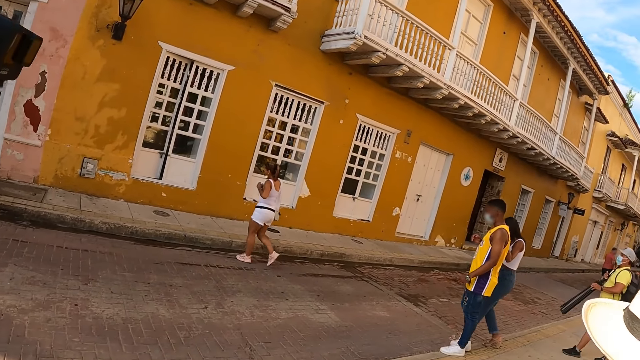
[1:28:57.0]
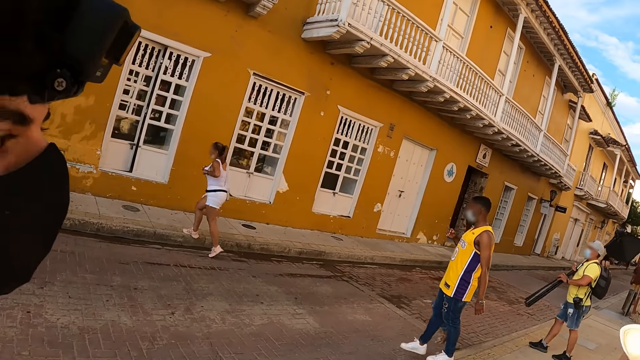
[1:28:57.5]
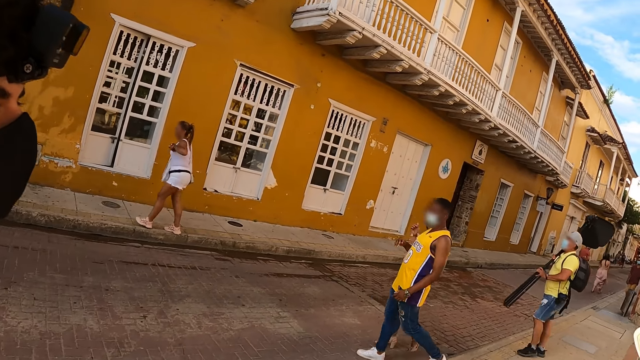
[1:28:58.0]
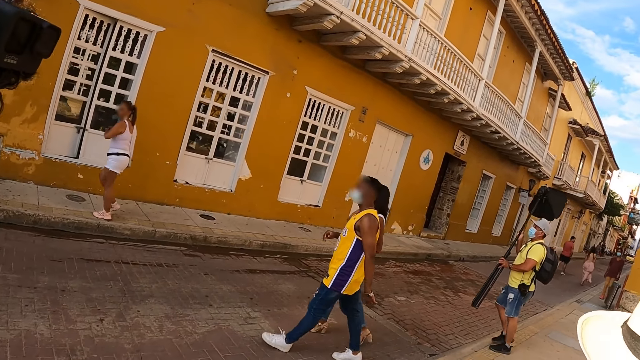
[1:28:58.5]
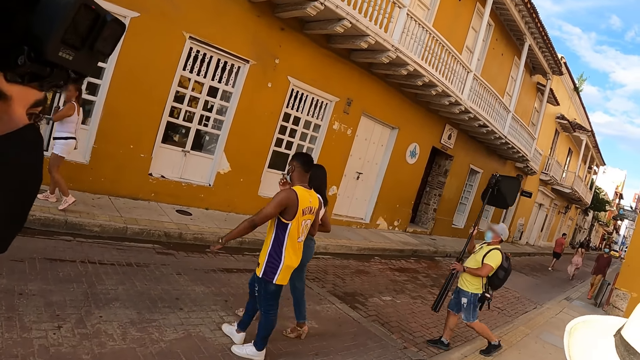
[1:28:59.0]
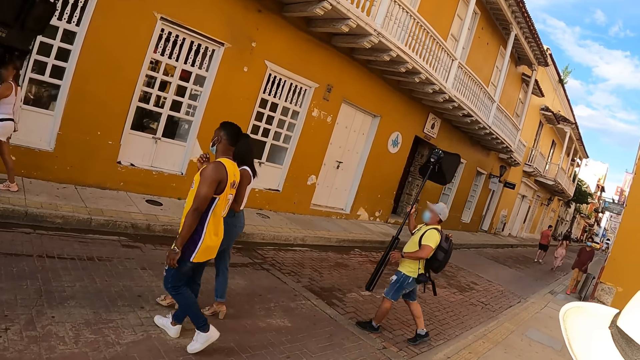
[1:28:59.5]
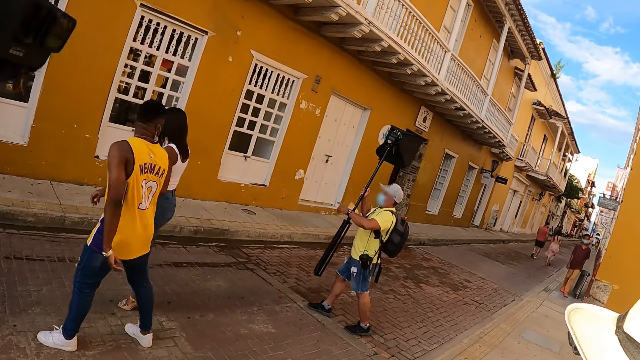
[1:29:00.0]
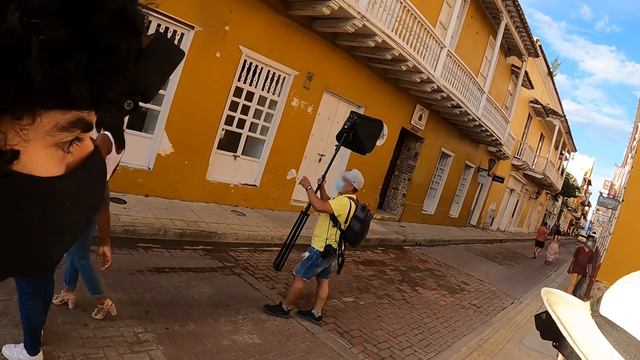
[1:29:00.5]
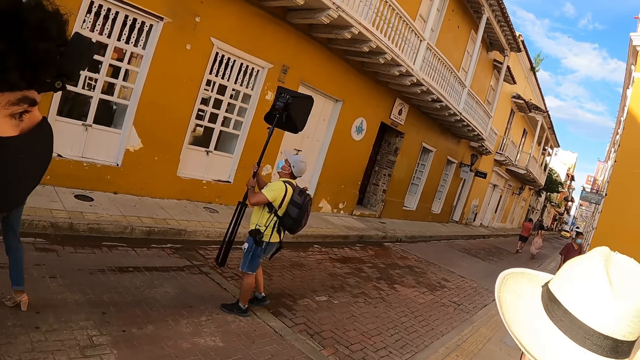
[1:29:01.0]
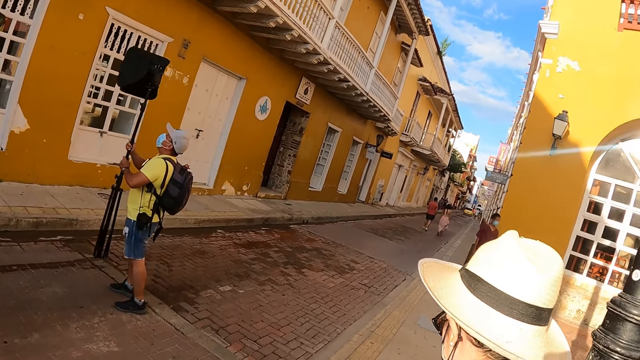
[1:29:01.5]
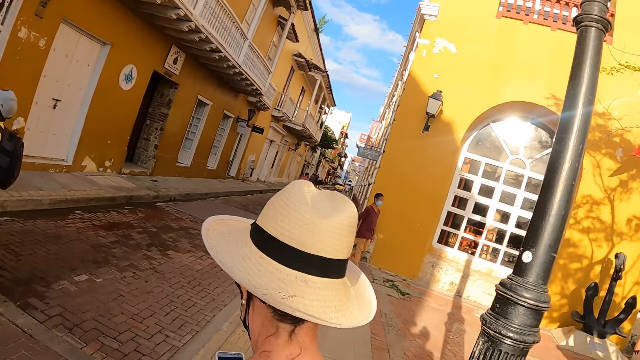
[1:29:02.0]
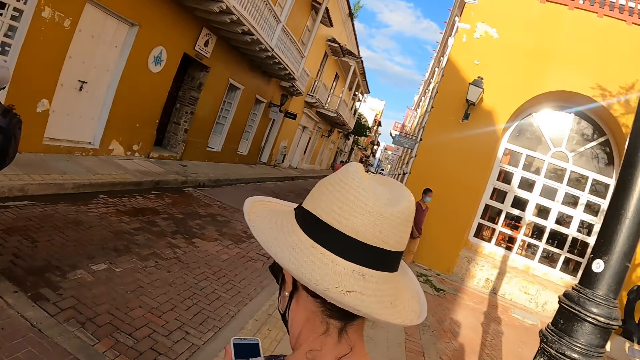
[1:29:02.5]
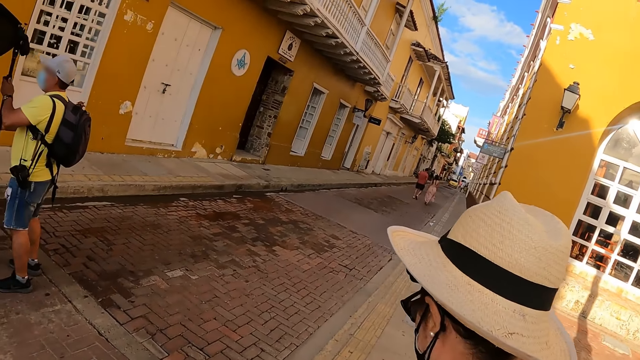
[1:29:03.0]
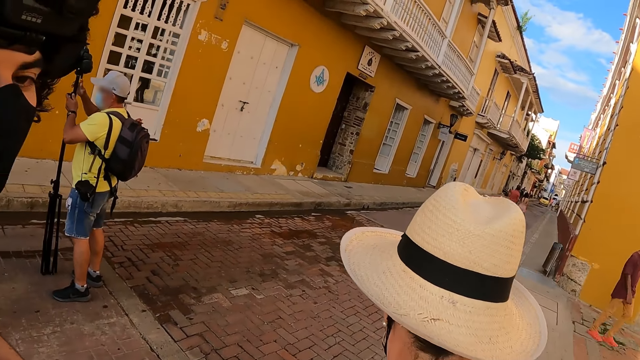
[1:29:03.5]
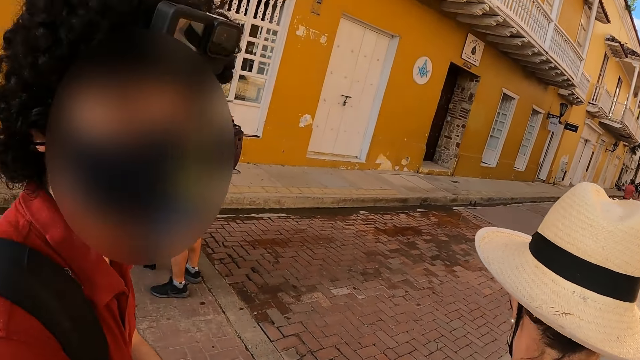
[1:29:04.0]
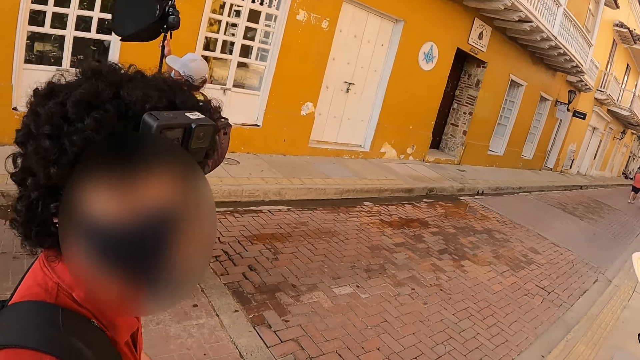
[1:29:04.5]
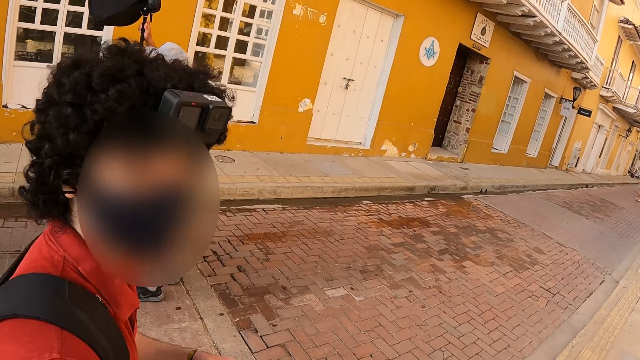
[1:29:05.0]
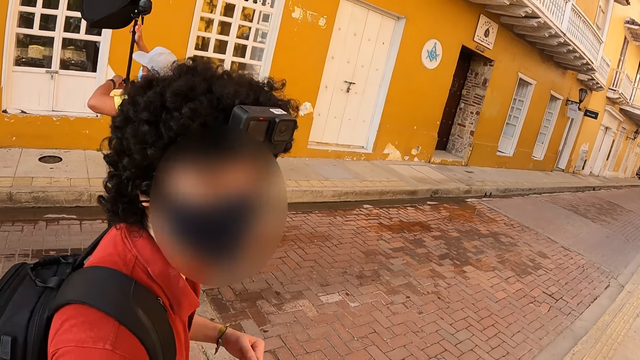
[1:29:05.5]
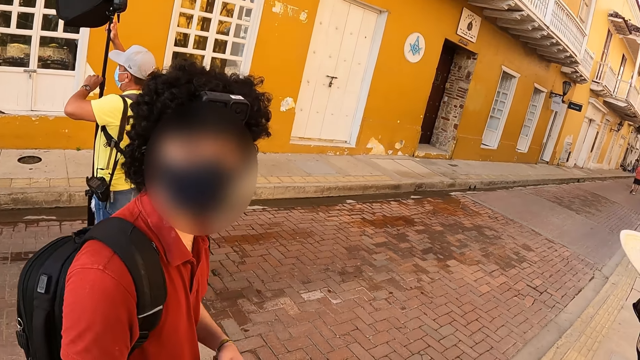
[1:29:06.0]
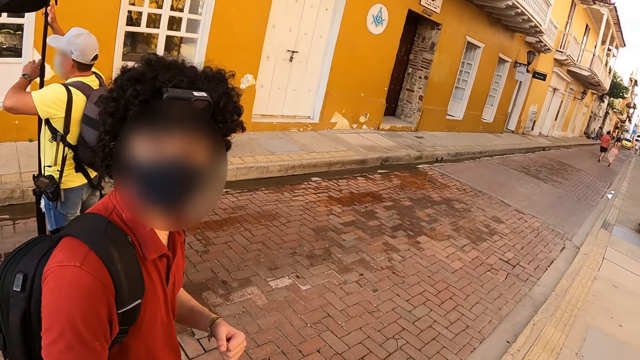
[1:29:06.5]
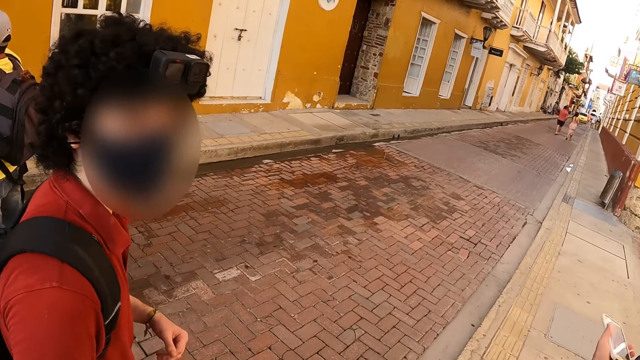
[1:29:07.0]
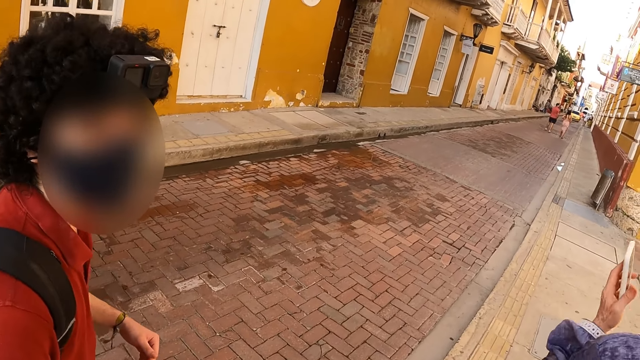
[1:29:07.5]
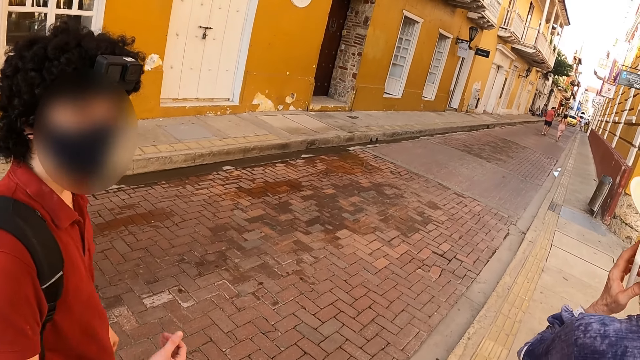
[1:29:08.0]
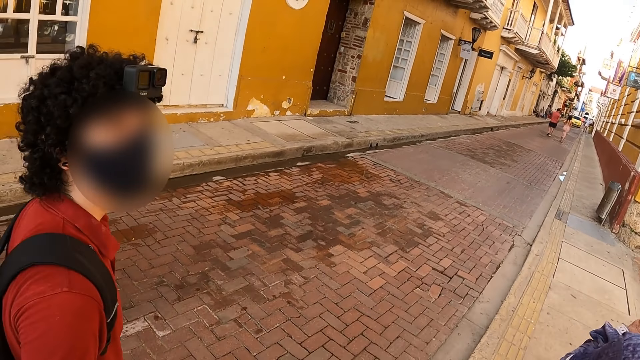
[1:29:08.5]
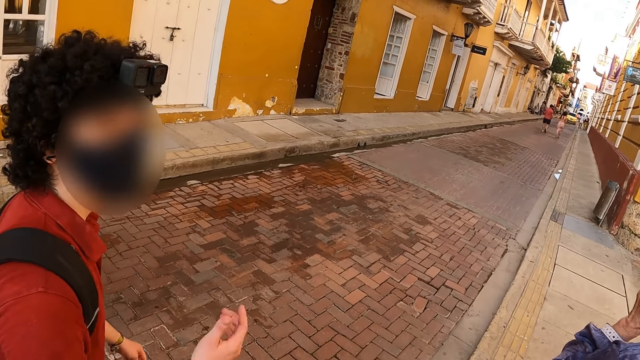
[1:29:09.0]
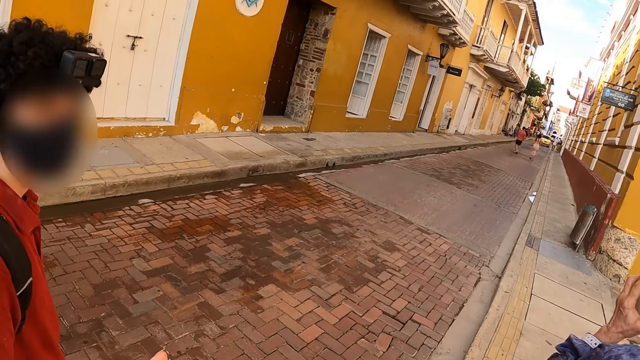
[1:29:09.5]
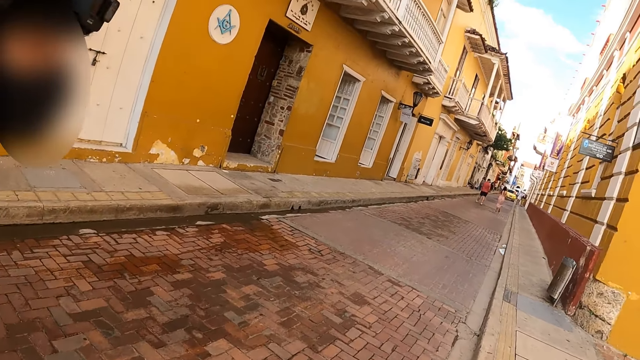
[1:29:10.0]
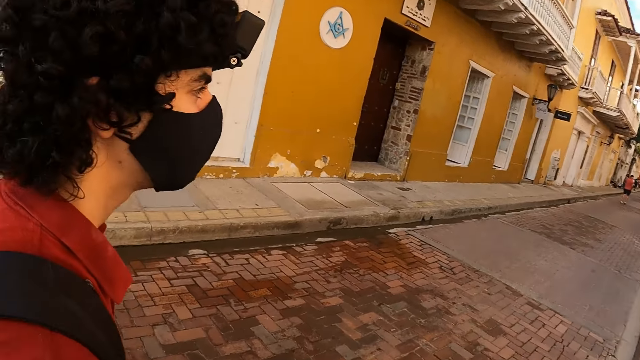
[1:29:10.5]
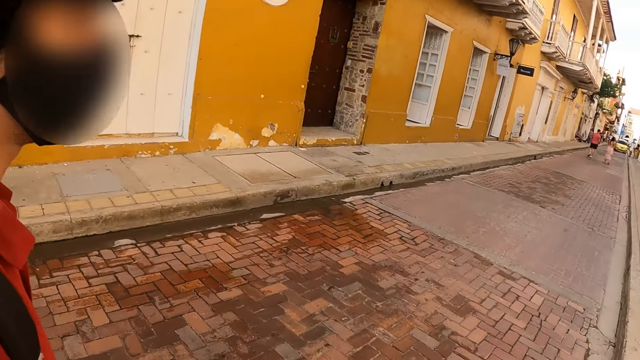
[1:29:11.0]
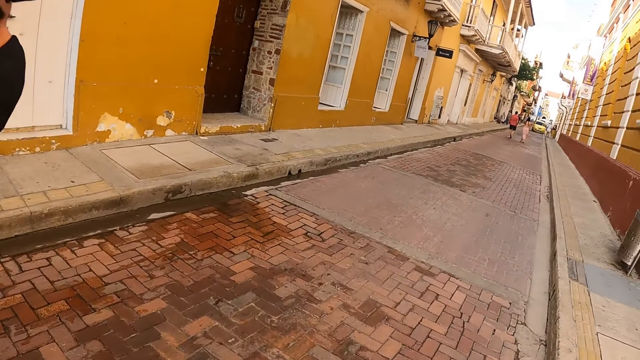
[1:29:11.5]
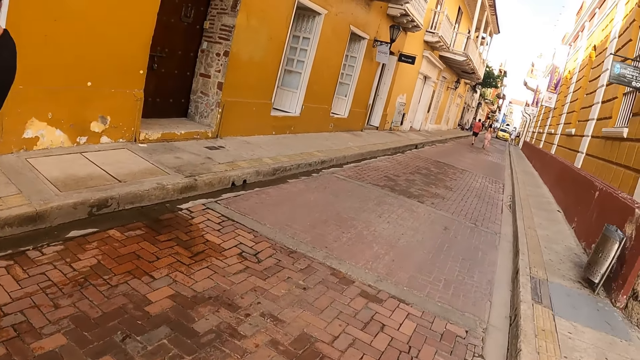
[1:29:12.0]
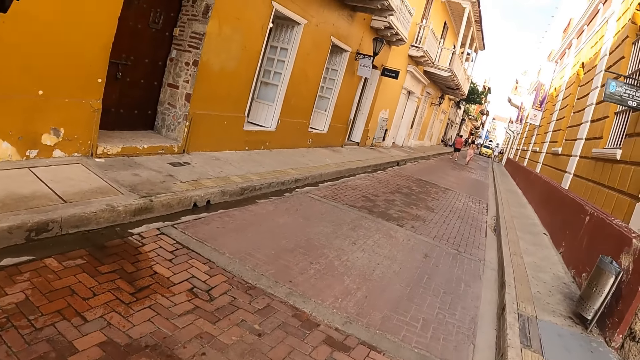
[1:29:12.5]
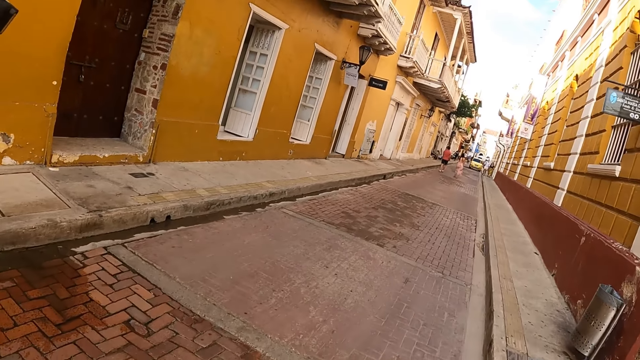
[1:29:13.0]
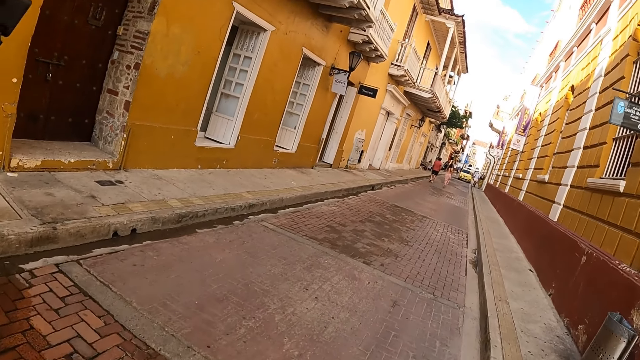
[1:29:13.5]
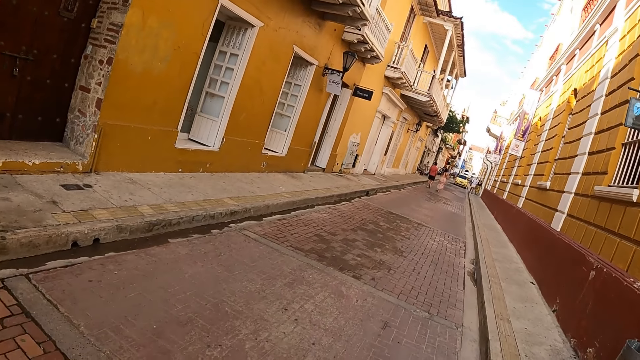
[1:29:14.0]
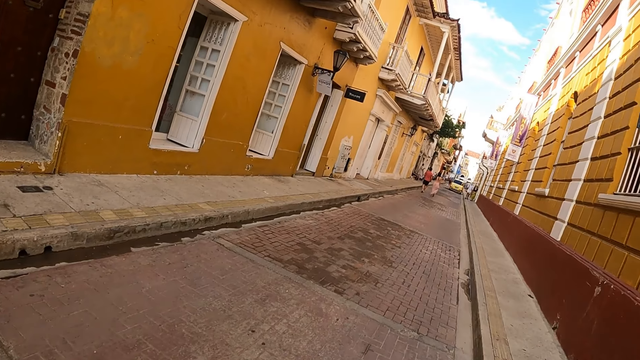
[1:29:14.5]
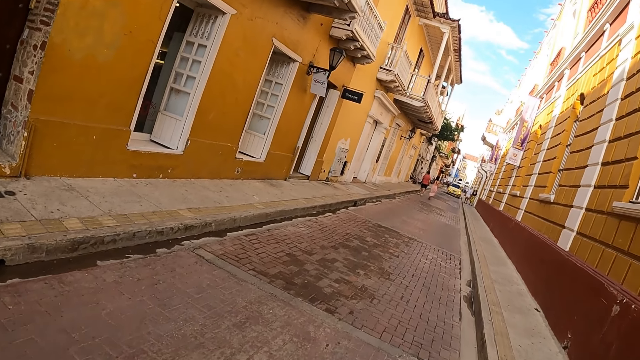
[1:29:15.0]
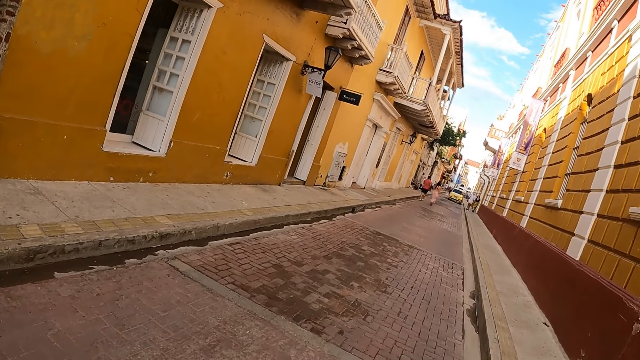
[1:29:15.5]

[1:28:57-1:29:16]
A man stares at the camera wearer. A lady uses the phone. The camera wearer walks around with others.

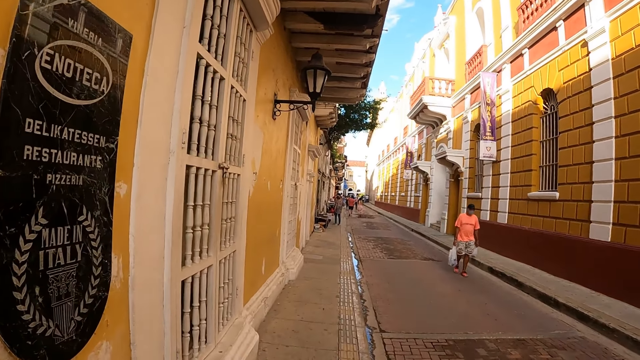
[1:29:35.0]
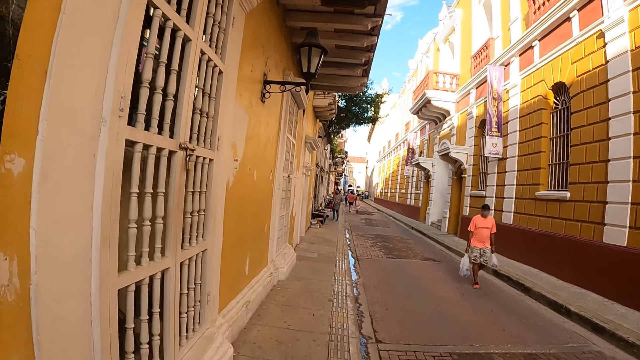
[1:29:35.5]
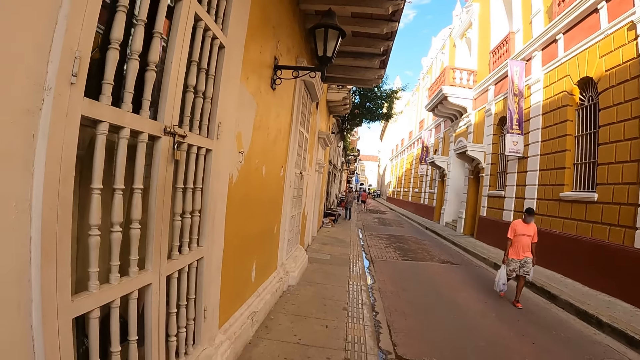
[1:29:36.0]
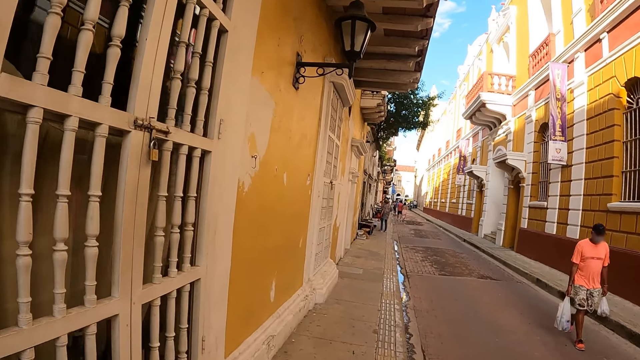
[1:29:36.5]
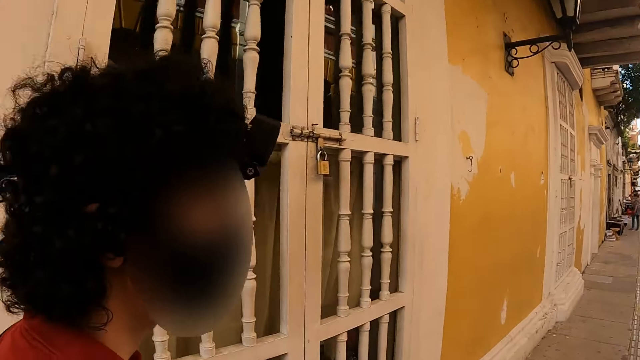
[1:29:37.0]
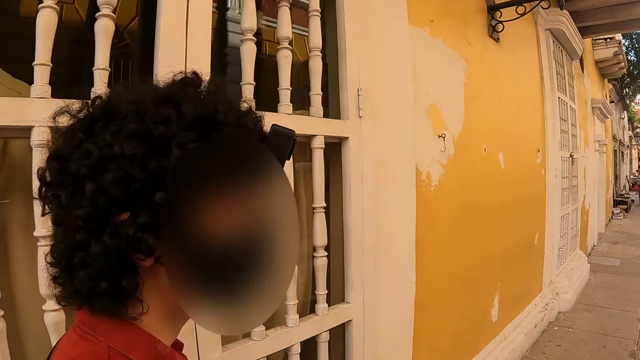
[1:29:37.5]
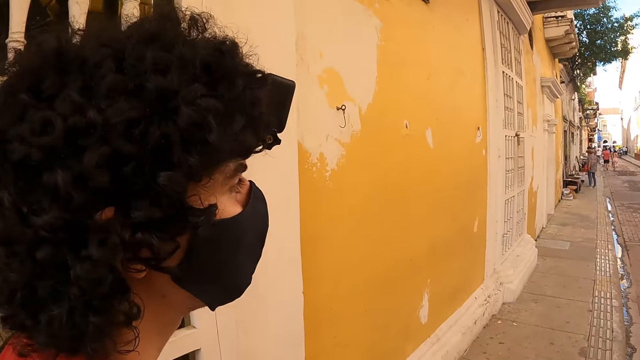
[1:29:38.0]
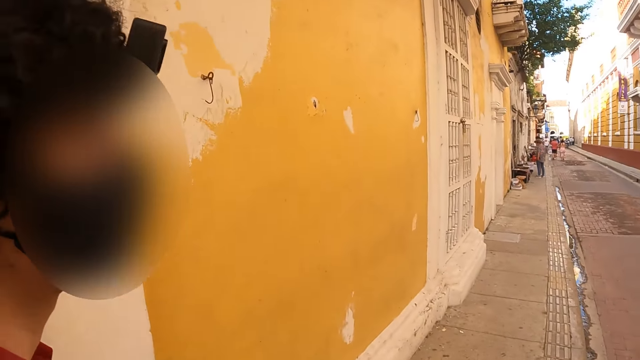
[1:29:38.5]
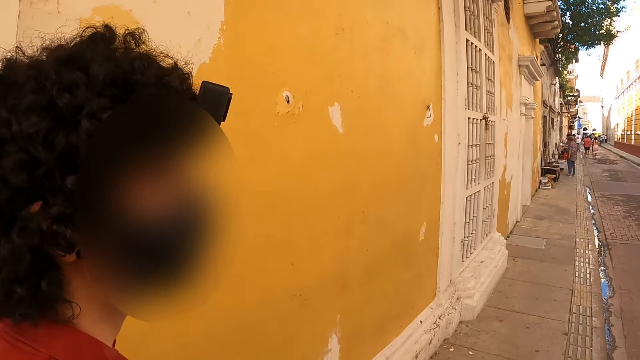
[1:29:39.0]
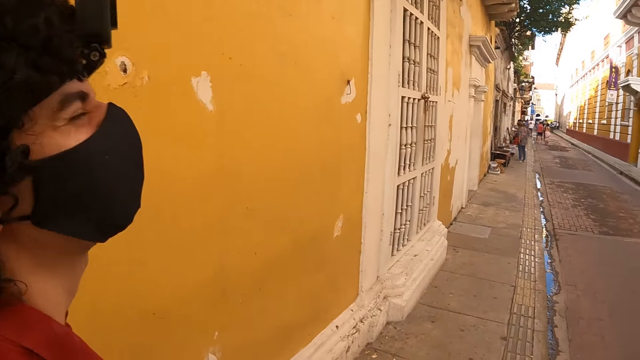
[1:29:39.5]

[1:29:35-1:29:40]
The camera wearer stares around. They walk around with others.
